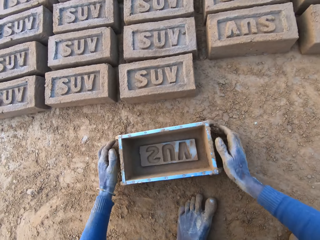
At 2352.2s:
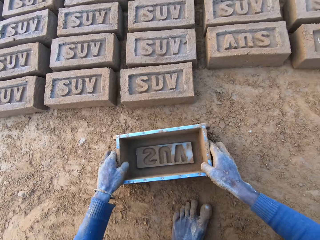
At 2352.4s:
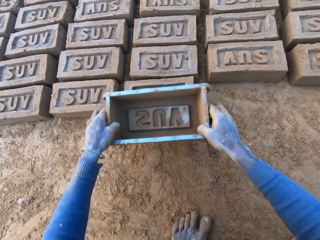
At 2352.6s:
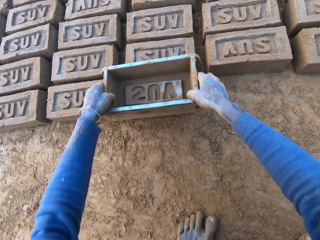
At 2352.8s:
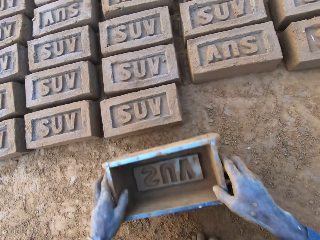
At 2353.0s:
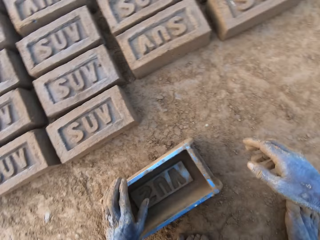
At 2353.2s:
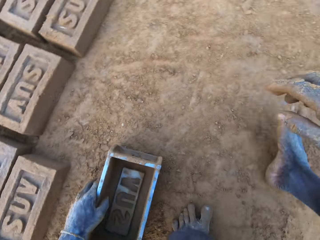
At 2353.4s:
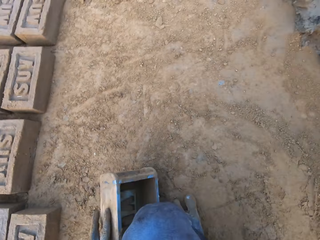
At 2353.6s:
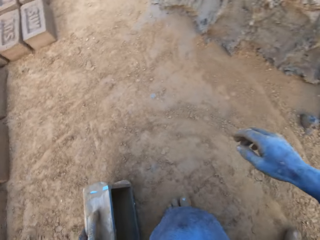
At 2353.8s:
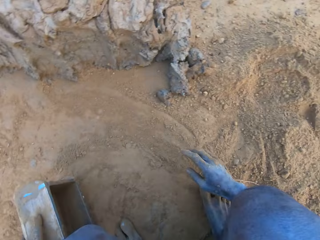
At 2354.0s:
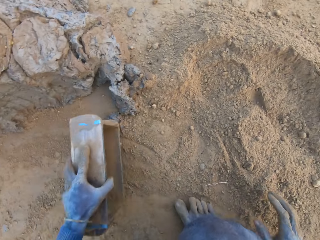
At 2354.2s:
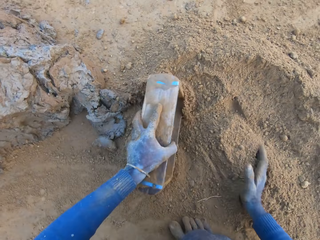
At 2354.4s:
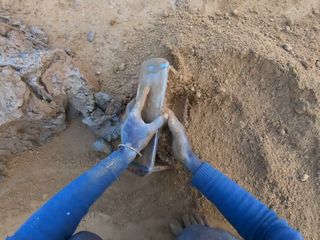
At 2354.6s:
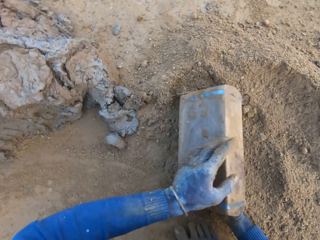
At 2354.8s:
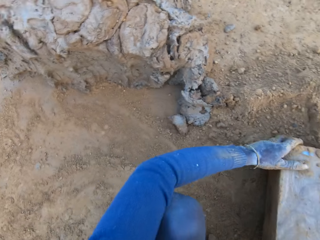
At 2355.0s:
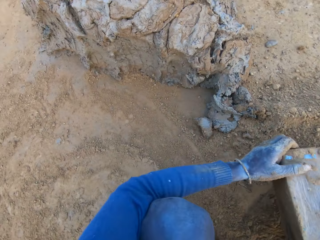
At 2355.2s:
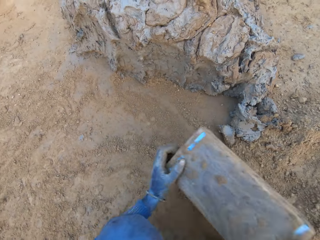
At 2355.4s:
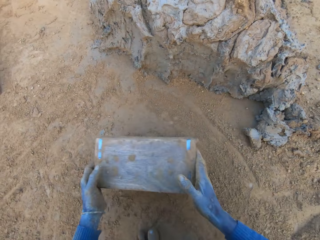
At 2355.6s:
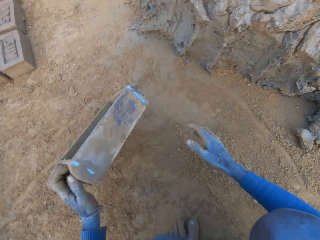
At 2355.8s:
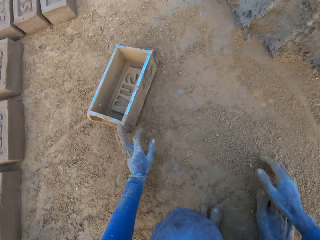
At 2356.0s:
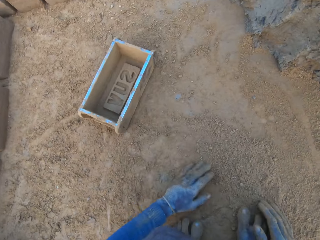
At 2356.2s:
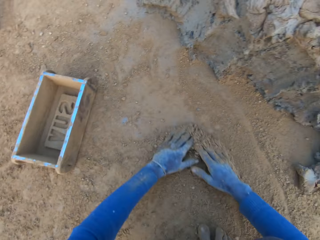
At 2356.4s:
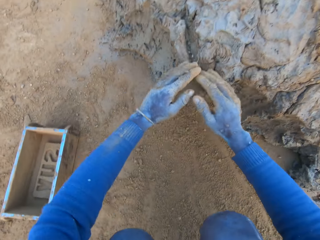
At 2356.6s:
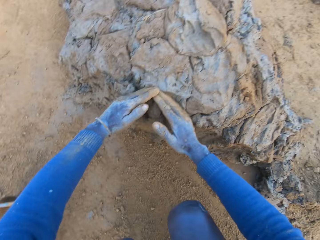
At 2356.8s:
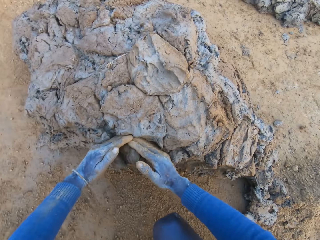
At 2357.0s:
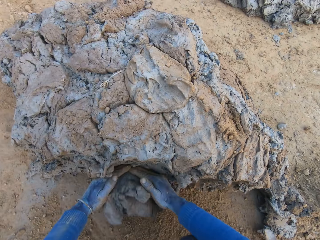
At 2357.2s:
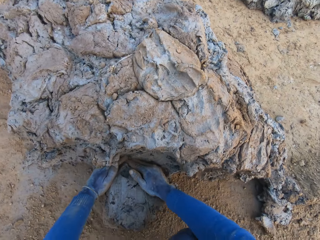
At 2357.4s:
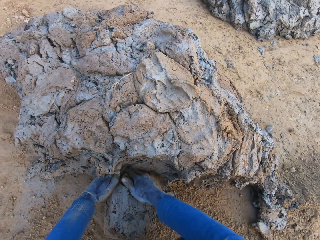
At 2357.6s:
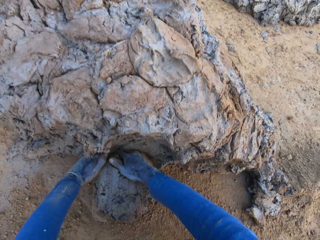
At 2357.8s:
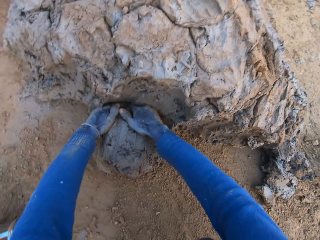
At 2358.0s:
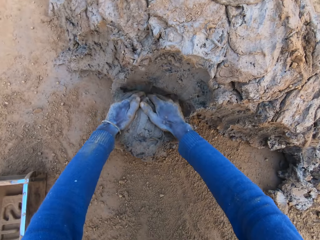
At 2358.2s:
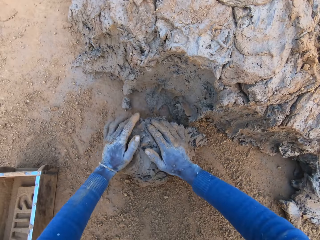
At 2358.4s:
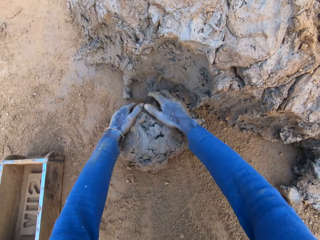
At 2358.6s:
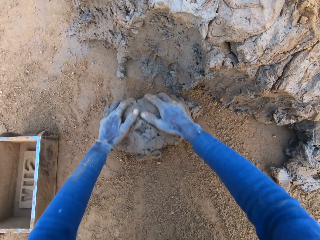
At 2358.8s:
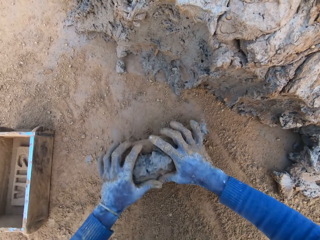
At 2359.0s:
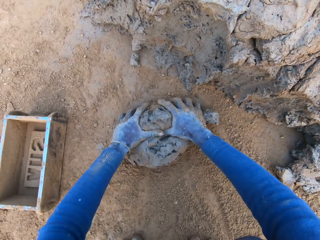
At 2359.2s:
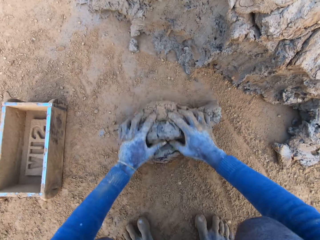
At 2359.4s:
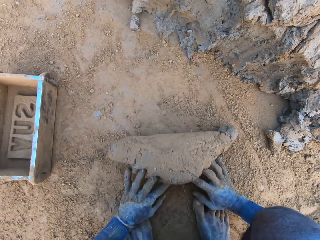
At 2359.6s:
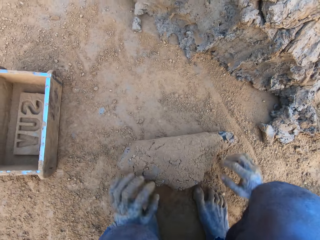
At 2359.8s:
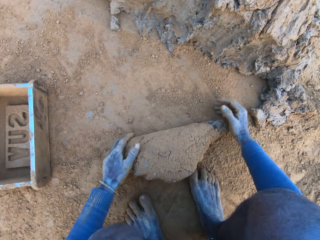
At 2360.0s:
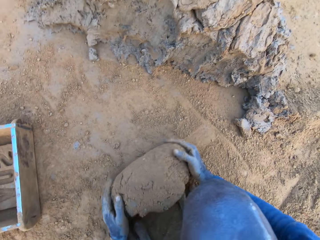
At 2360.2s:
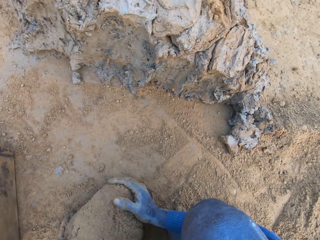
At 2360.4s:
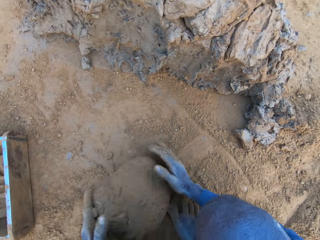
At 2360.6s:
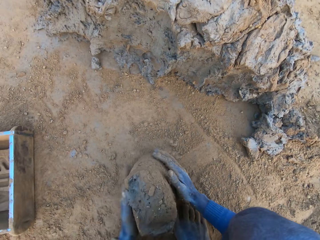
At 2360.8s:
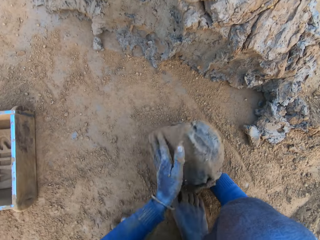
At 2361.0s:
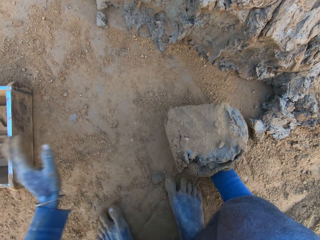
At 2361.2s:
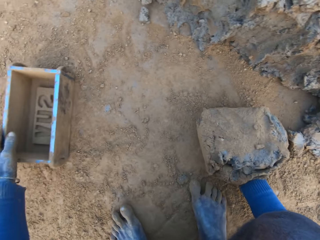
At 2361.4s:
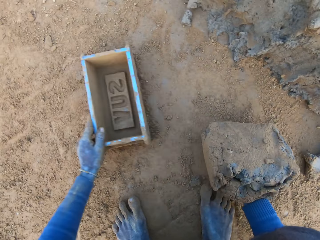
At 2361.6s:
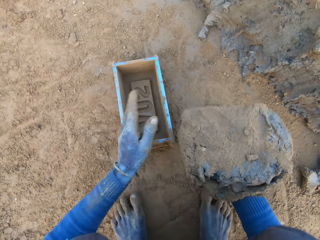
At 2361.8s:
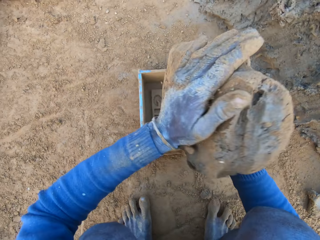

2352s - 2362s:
The camera wearer touches the brick with the mould. He packs sand into the clay mould with his right hand. He pours the sand out of the clay mould. He drops the mould on the ground. He packs clay from the clay mud with his hands. He presses the clay with his hands.

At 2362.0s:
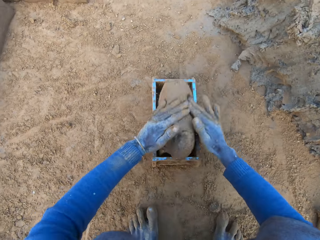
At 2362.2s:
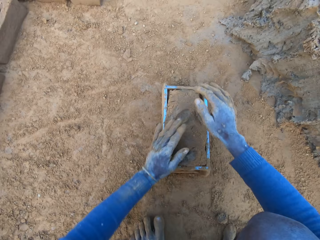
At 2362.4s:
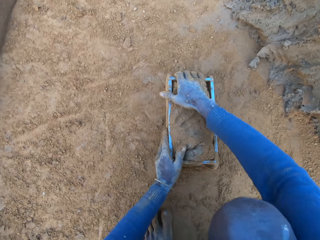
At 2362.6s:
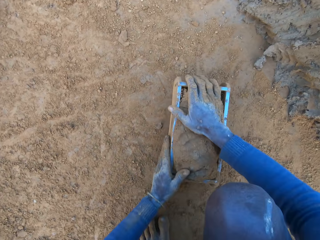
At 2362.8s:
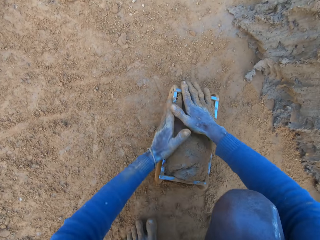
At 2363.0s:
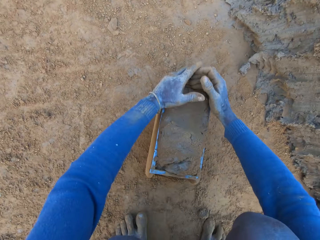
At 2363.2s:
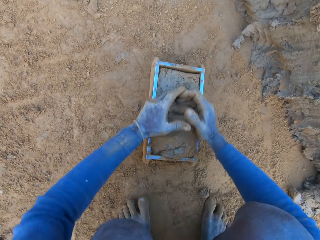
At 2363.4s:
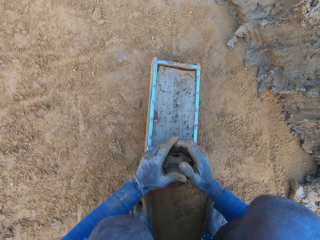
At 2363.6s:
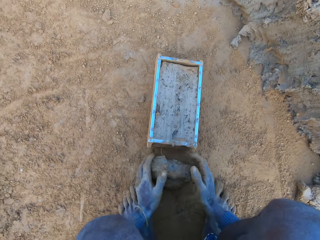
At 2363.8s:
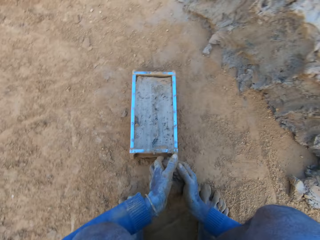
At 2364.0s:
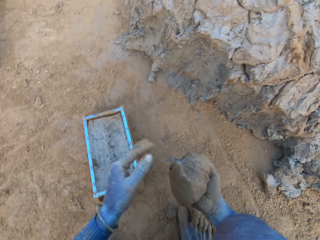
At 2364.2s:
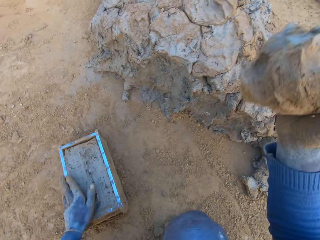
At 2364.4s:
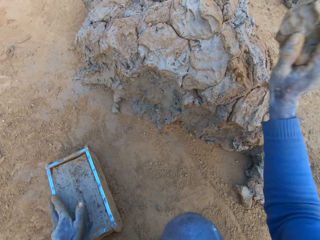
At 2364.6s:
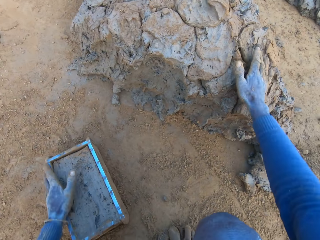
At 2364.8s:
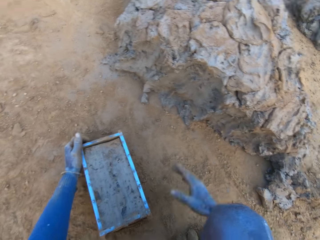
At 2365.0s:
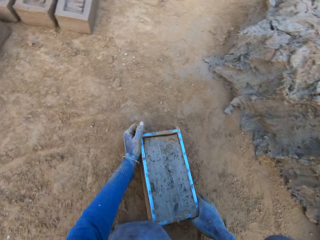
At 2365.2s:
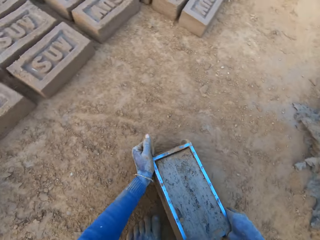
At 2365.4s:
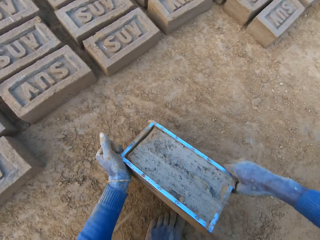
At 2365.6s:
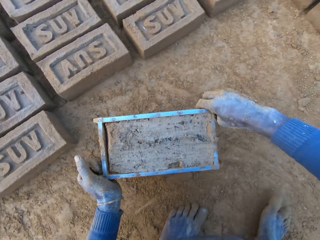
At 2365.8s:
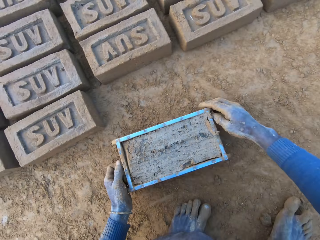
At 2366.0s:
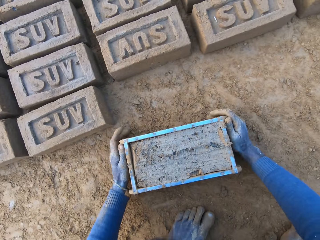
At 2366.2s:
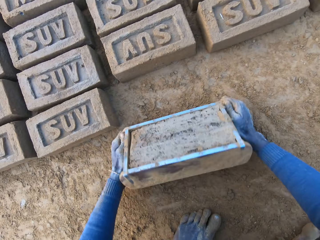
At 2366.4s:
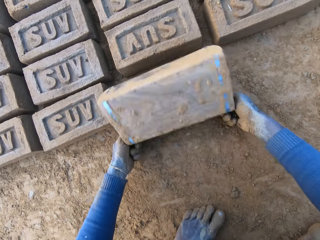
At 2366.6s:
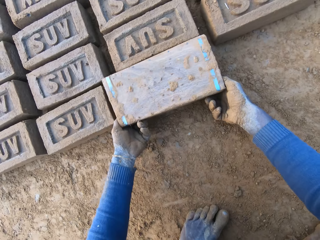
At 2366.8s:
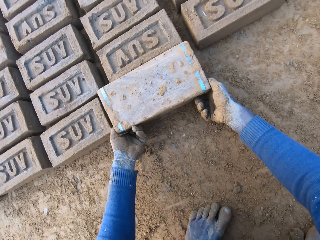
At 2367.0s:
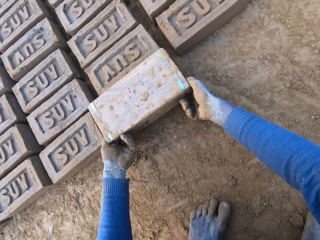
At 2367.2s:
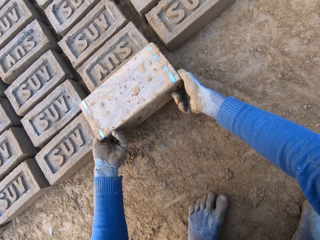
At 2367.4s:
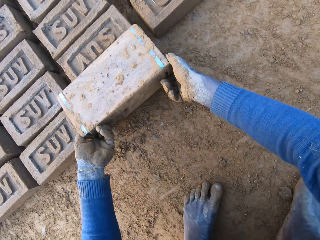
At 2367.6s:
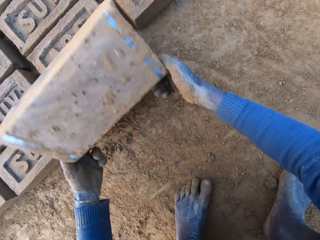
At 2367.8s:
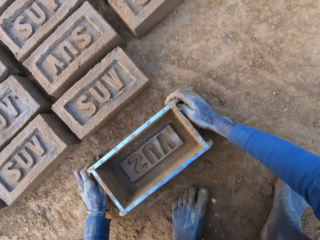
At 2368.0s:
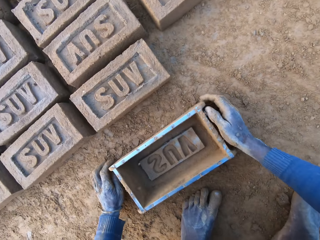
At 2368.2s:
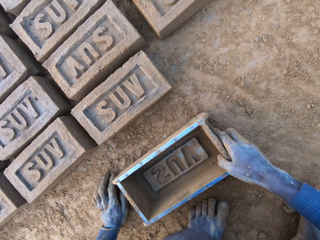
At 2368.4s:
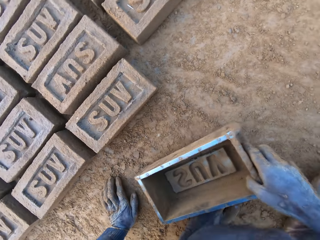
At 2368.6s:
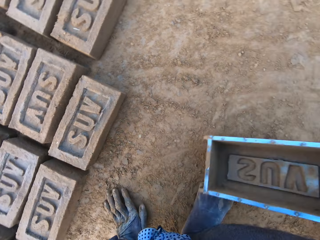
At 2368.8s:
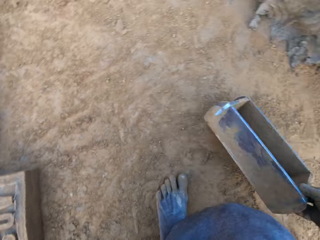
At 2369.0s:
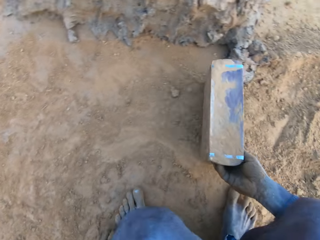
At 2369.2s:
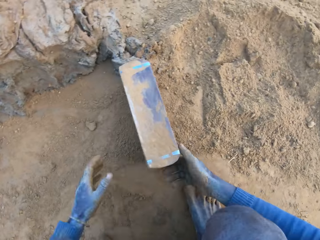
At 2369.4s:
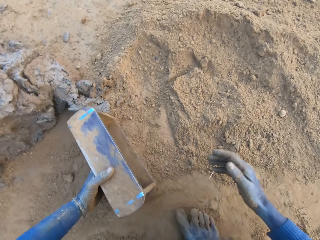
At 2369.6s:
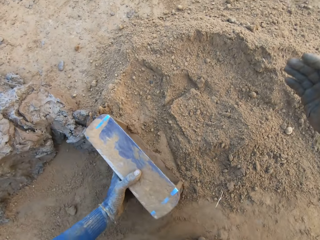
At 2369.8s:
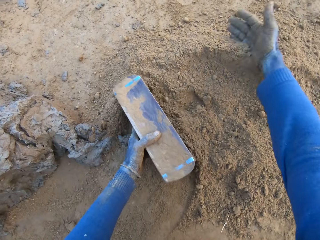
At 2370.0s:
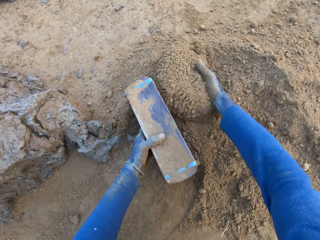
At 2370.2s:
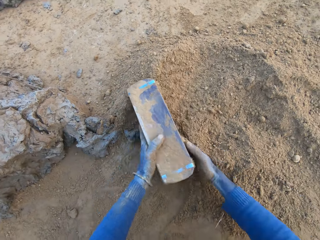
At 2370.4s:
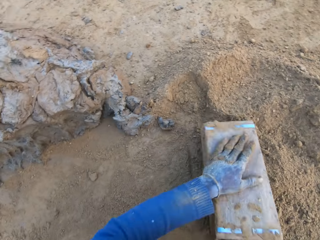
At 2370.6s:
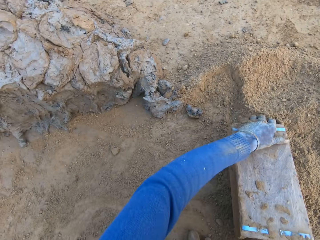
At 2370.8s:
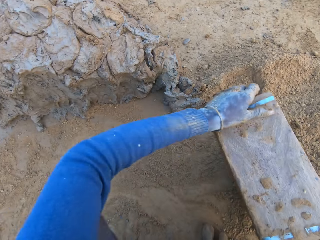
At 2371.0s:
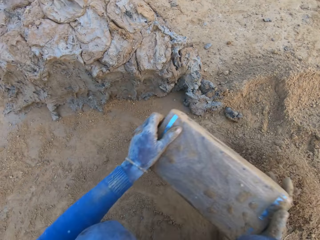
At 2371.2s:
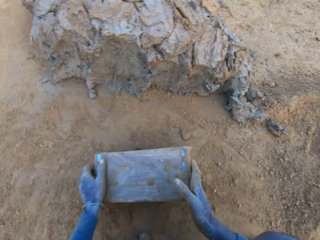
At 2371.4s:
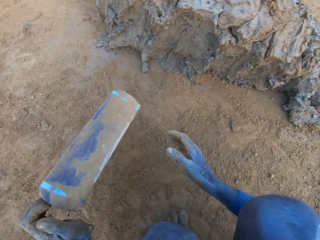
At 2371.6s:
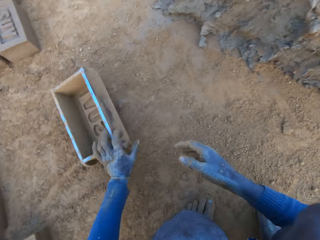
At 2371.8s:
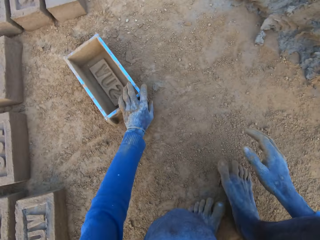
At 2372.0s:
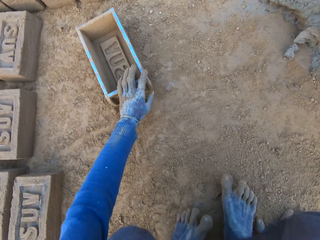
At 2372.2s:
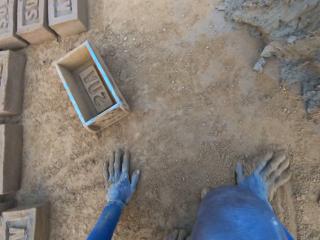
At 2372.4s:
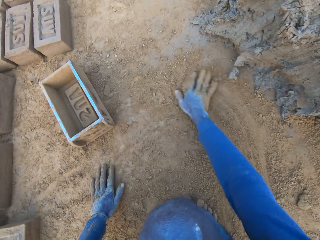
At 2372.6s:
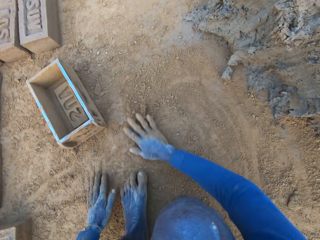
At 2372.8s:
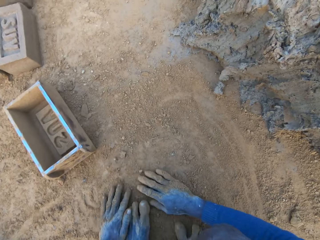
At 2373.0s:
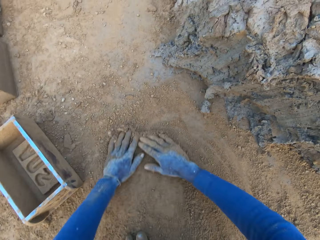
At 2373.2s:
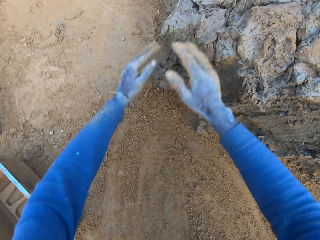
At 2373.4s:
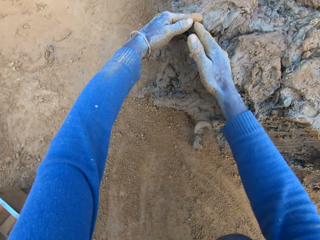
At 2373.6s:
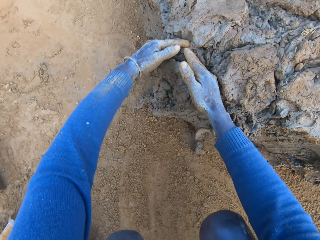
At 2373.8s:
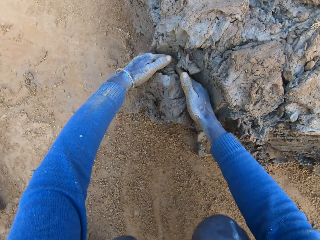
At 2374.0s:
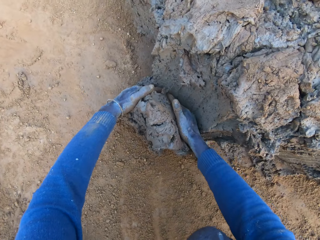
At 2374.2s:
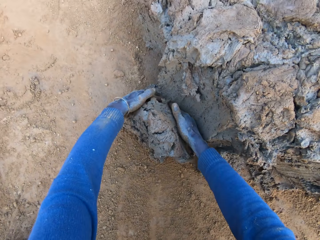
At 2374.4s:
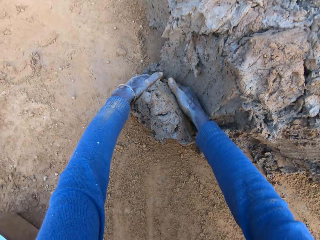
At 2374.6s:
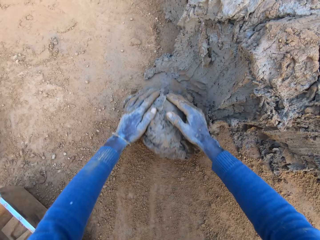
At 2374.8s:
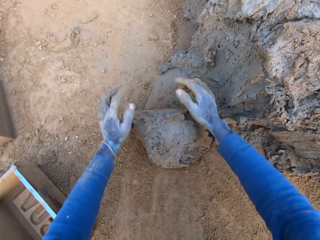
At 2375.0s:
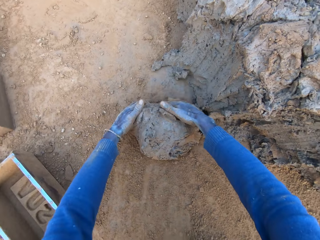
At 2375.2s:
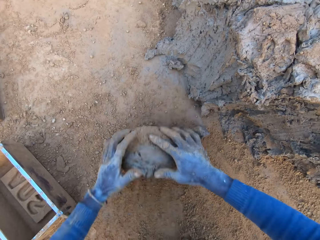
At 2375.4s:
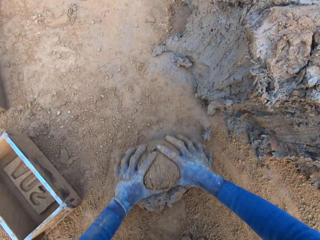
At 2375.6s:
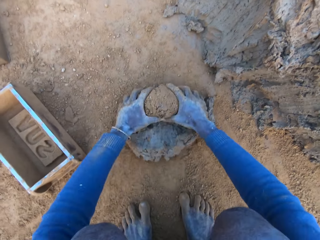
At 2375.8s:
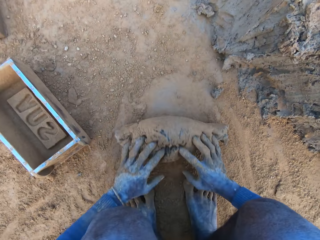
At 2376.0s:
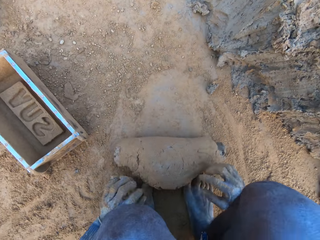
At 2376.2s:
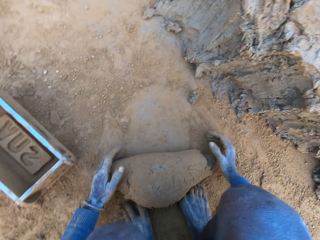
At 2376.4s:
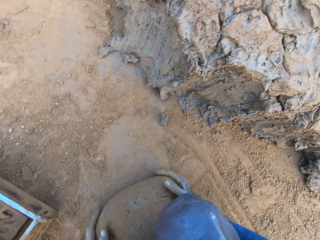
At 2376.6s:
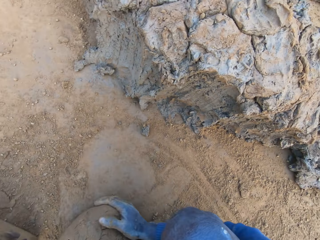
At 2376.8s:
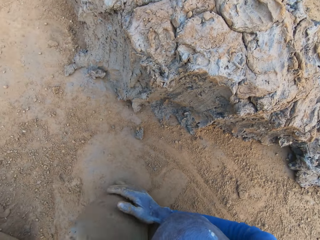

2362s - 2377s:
The camera wearer puts the clay or mud into the clay mould. He scrapes clay from the mould with his hands. He cuts off the mud and drops the mud. He moves the clay mould on the ground with his hands. He turns the clay mould on the ground. He puts the brick aside. He packs sand into the clay mould with his right hand. He pours sand out of the clay mould and drops the mould on the ground. He rubs his hands on sand. He picks up the mud. He packs clay from the clay mud with his hands.
